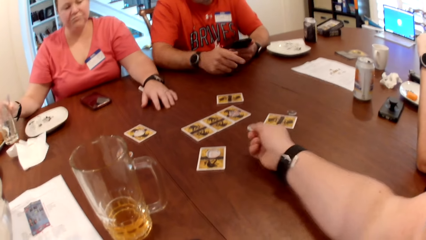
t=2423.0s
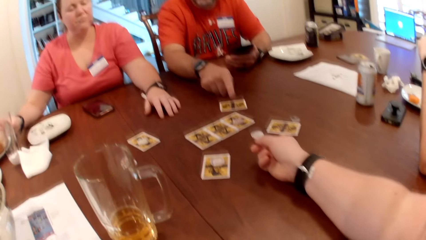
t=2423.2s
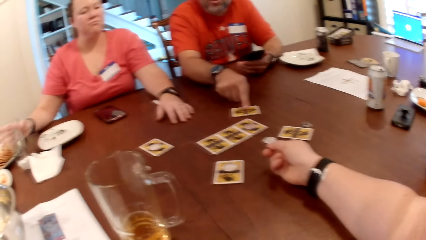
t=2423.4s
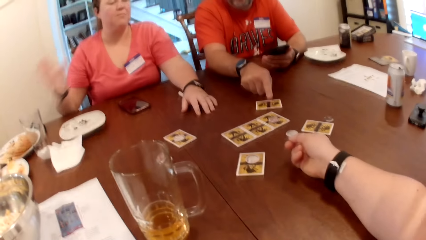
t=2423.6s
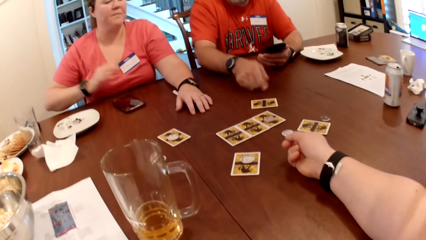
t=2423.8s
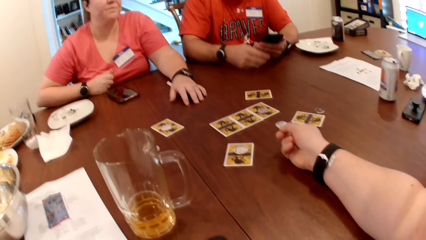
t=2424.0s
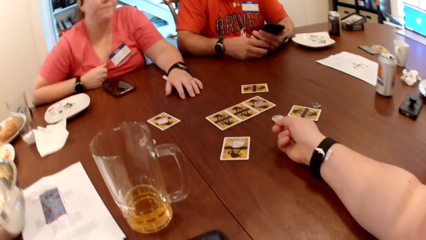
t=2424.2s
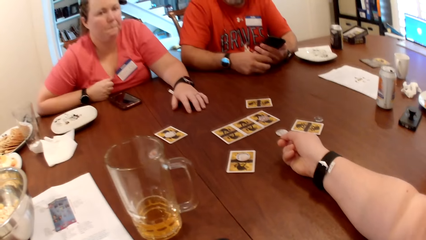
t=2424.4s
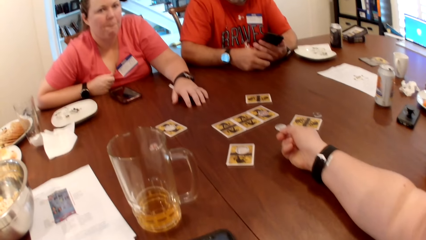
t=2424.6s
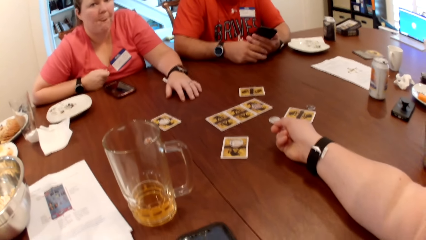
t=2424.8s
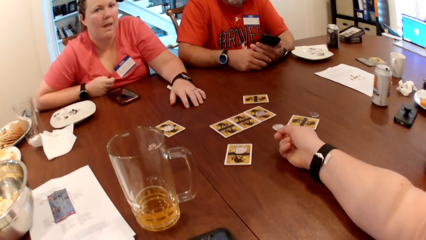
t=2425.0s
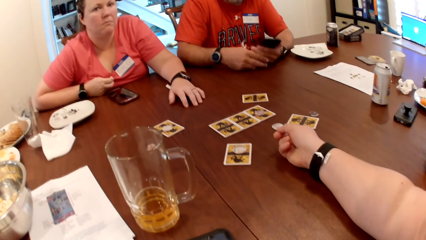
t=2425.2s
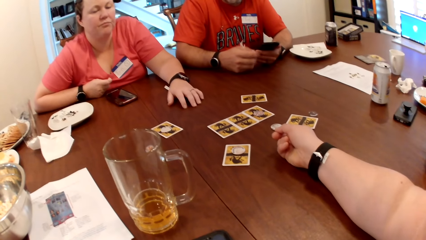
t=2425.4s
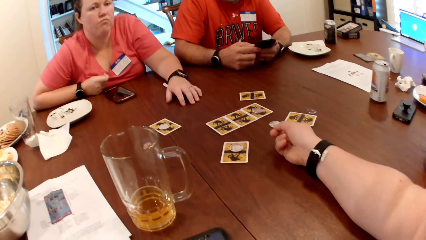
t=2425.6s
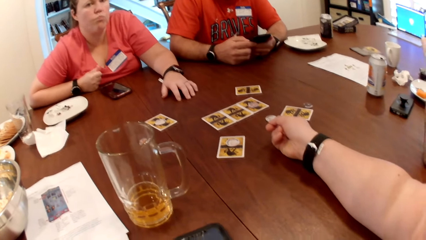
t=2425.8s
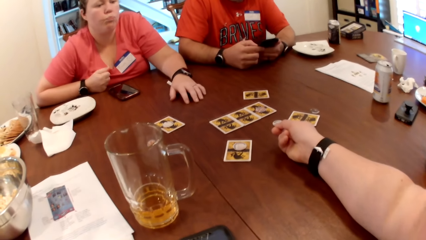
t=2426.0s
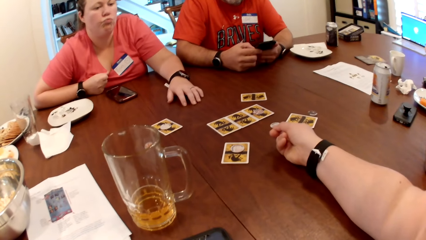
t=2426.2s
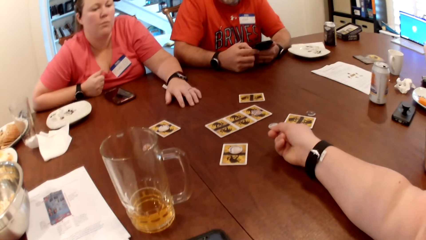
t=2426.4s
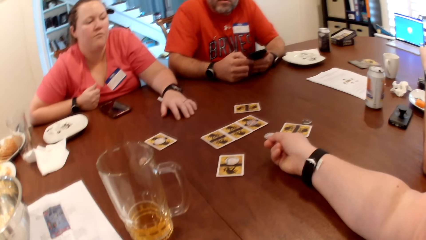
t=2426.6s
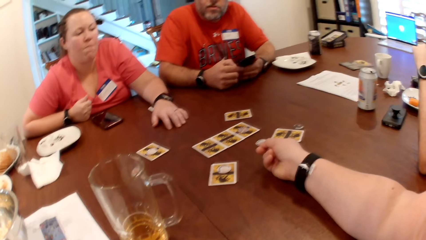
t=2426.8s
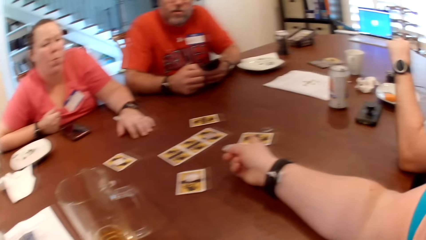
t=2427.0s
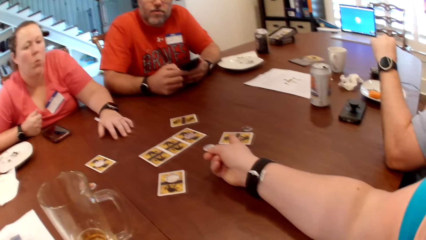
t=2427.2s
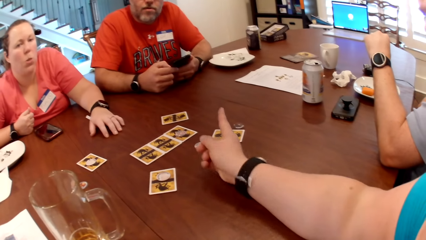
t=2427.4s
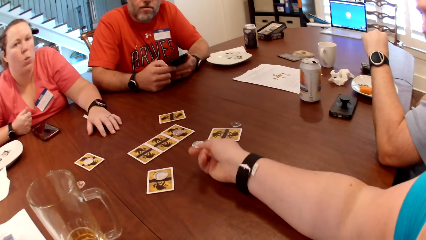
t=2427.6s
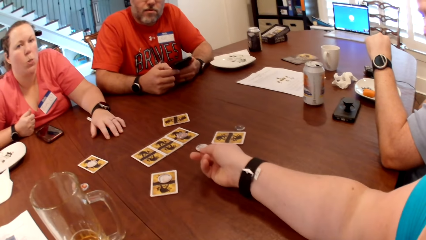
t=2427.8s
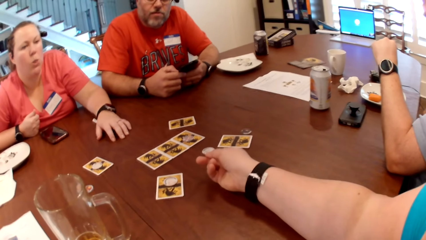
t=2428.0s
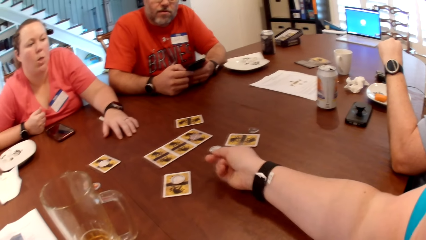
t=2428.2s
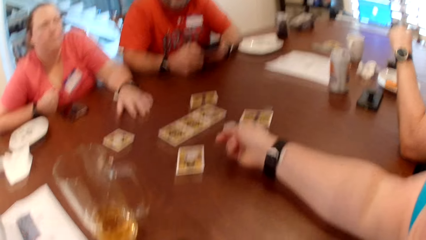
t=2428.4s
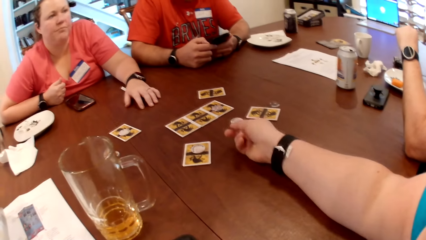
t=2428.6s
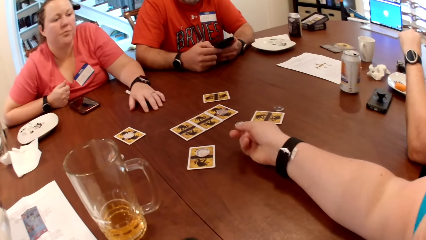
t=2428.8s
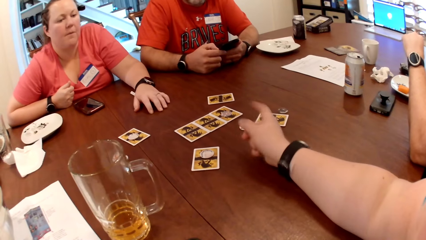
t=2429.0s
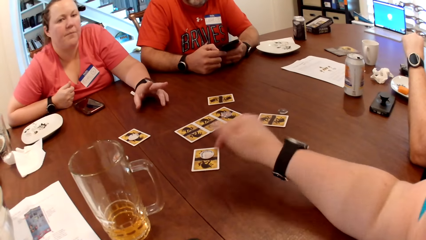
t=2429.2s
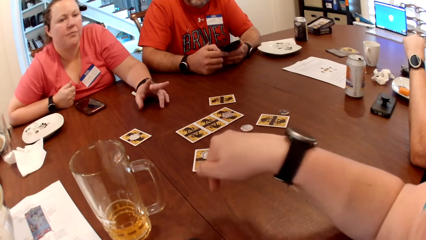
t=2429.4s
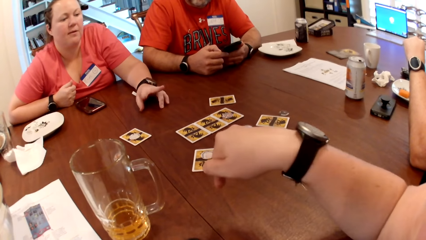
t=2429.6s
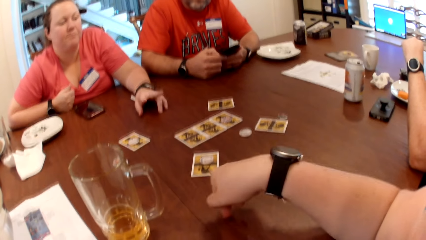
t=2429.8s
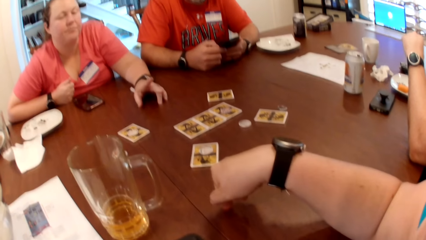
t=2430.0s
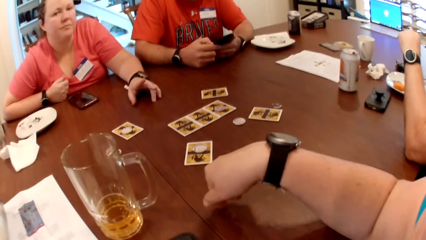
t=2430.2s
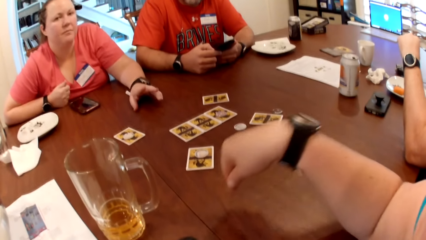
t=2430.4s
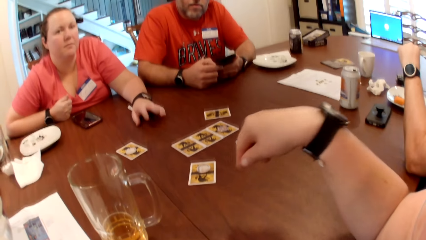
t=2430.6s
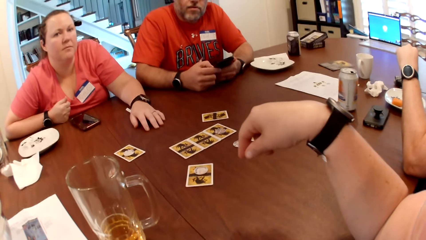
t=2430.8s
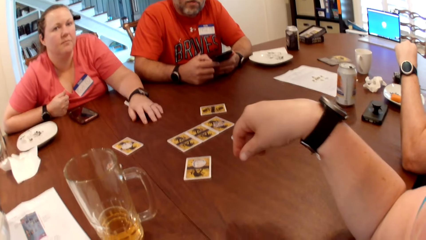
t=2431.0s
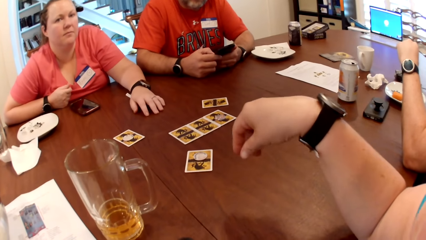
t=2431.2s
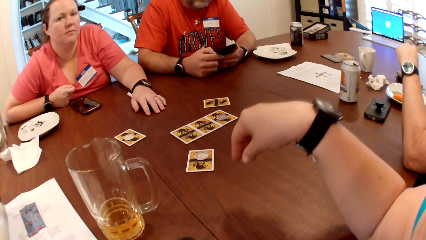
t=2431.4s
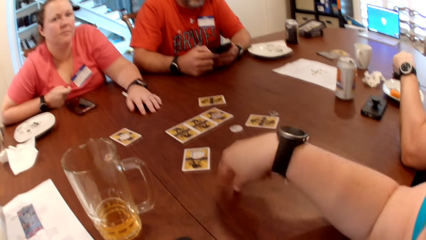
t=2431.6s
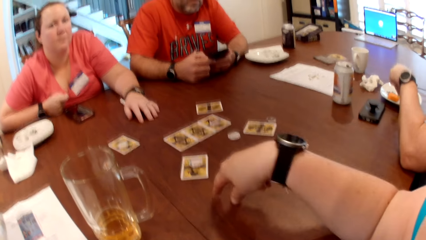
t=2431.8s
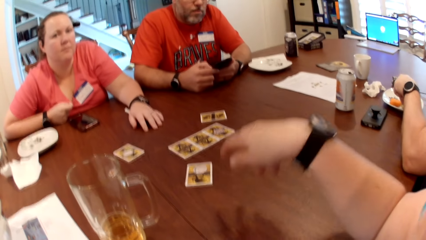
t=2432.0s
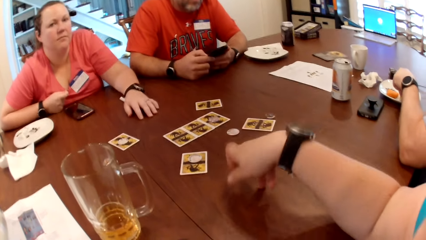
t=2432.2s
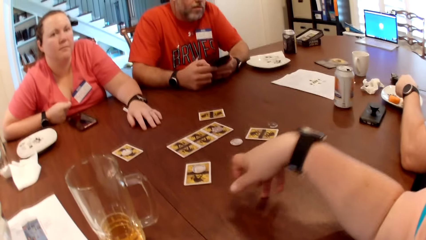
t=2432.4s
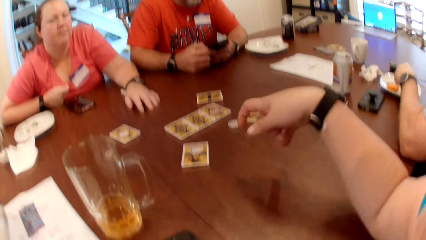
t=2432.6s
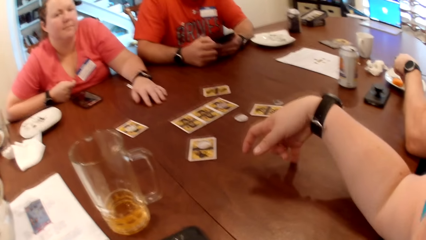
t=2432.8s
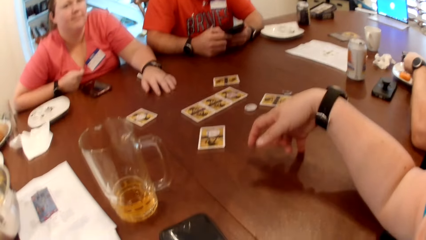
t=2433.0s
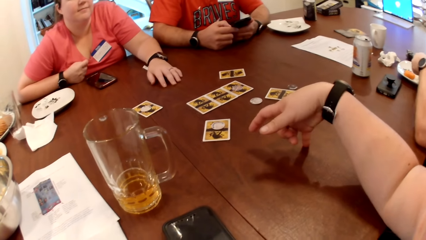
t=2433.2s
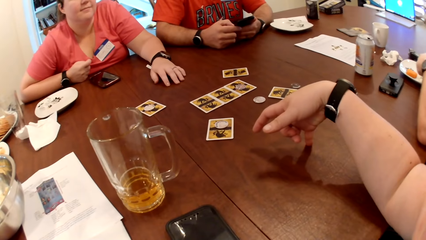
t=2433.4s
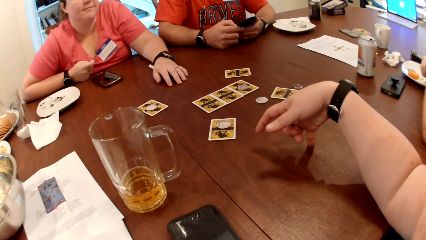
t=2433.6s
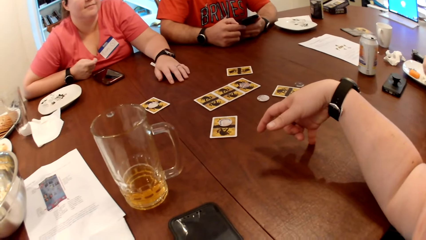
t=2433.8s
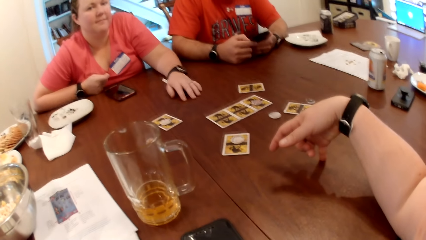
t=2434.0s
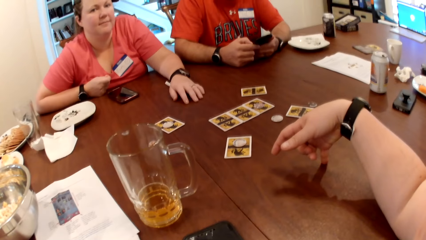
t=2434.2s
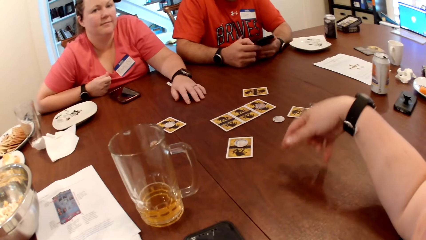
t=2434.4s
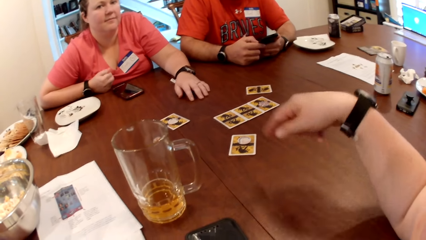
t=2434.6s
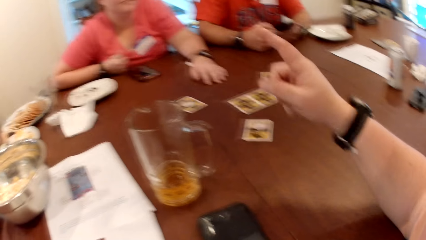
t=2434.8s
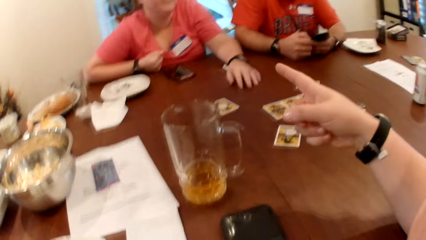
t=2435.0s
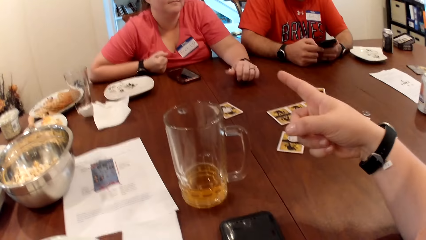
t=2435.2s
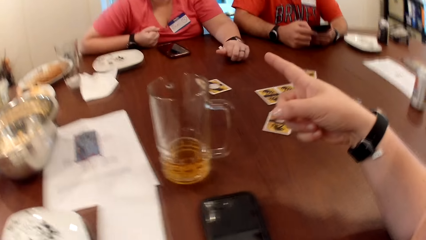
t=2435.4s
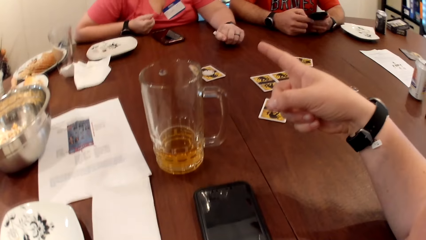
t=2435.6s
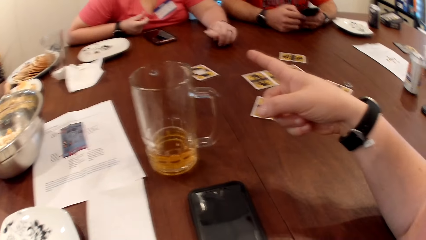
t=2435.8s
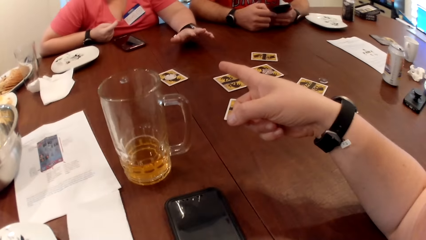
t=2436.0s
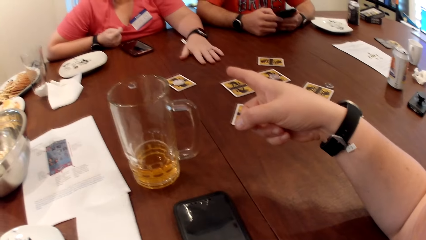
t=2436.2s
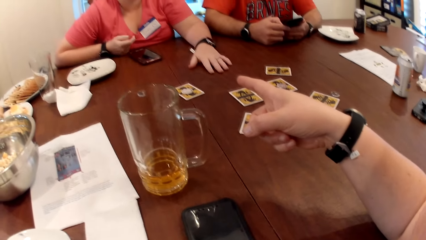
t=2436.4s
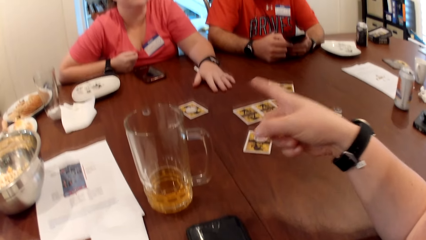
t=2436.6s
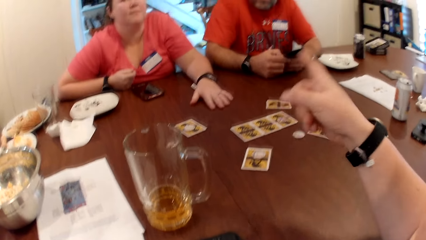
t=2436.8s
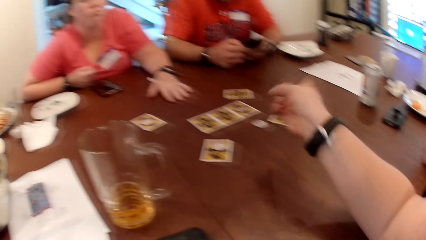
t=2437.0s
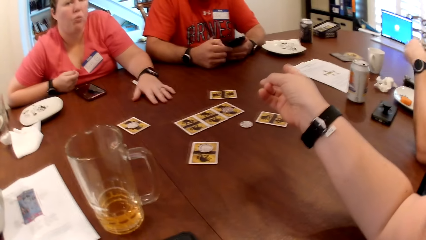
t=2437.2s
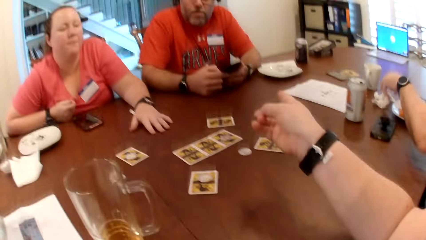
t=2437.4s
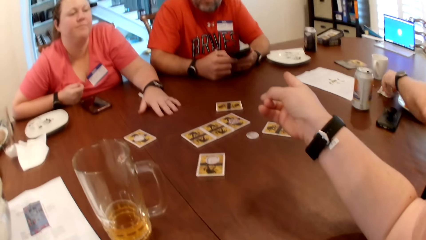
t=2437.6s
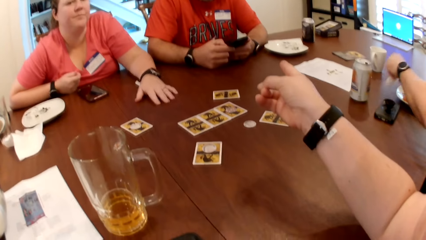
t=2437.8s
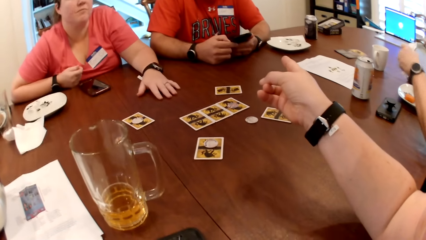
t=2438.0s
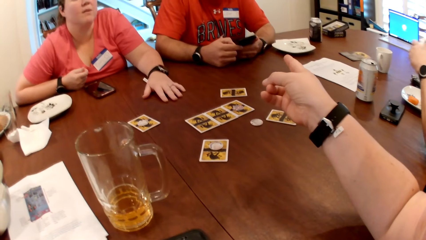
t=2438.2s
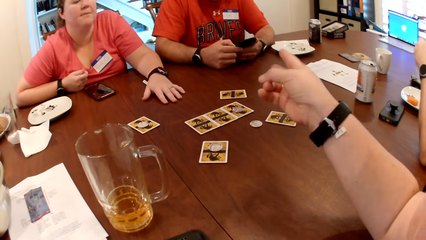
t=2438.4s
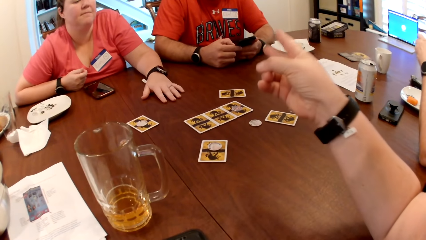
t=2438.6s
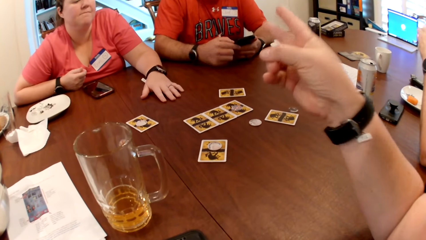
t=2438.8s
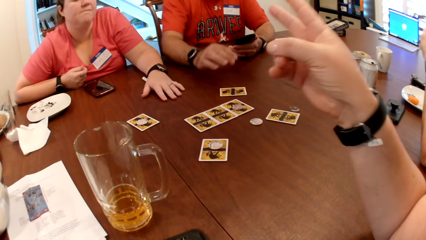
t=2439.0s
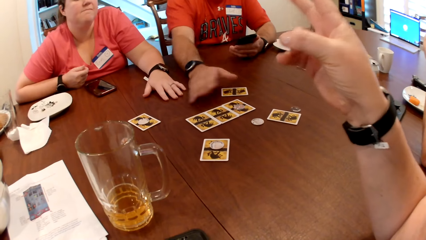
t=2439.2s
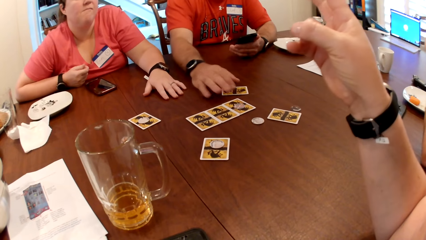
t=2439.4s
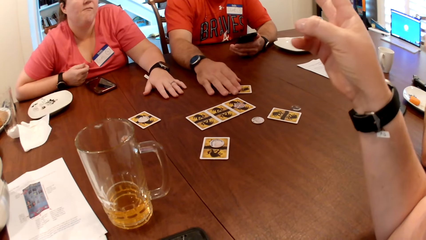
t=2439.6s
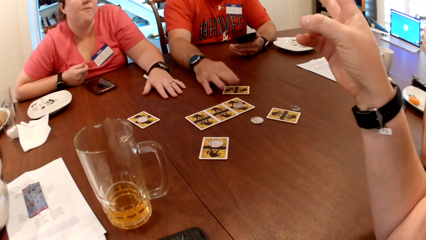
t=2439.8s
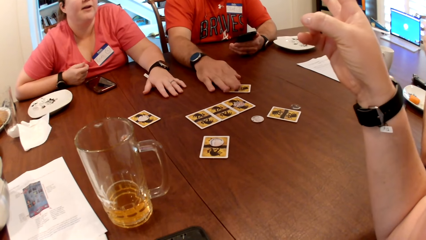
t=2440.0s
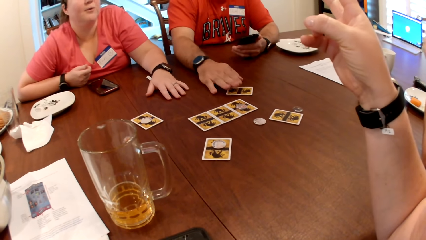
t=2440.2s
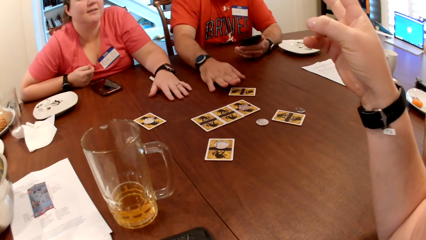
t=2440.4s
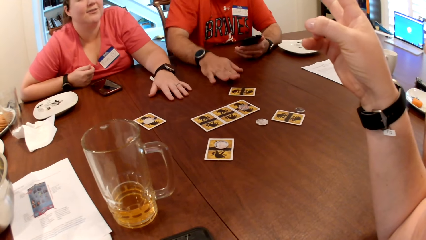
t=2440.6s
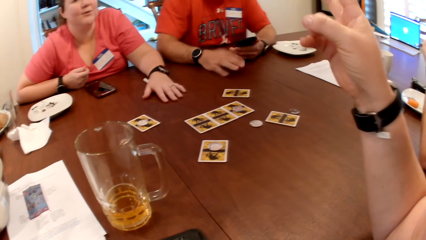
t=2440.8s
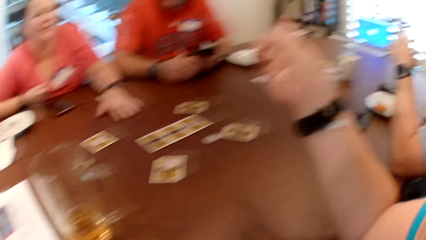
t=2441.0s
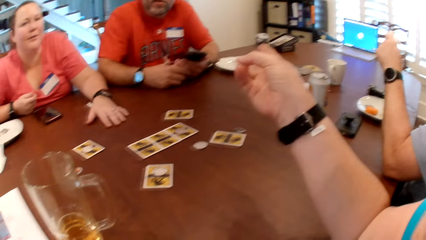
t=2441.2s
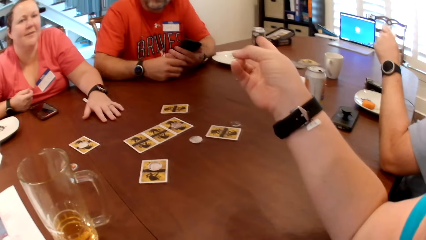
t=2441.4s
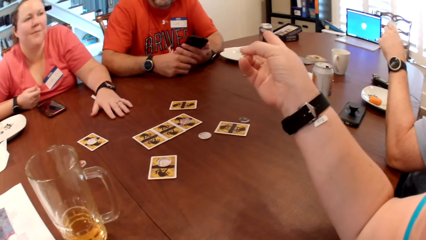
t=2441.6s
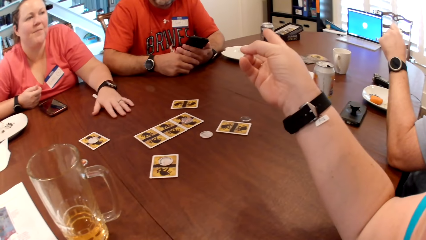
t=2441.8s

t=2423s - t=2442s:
A woman drops the glass cup on the table. A man touches the card with his right hand. The woman places her right hand on the table. The camera wearer taps on the table with her right hand finger. The woman hits the table with her left hand. The camera wearer points at the woman. The woman hits the table with her left hand. The camera wearer points at another man. The other man takes paper from the table with his left hand. The first man adjusts the card with his right hand and taps on the card with his right hand.
